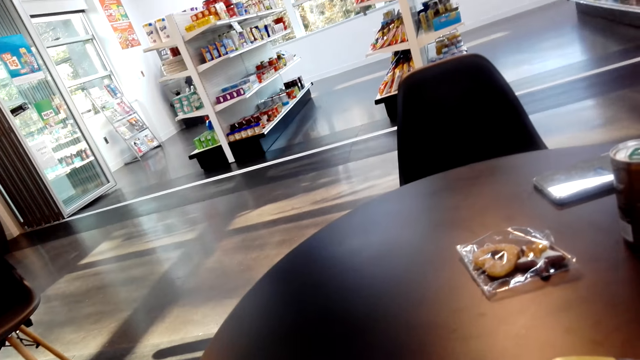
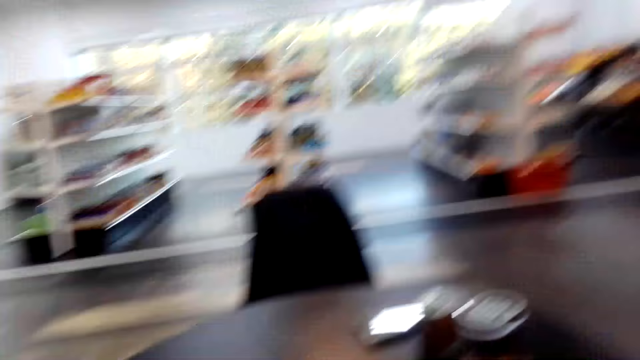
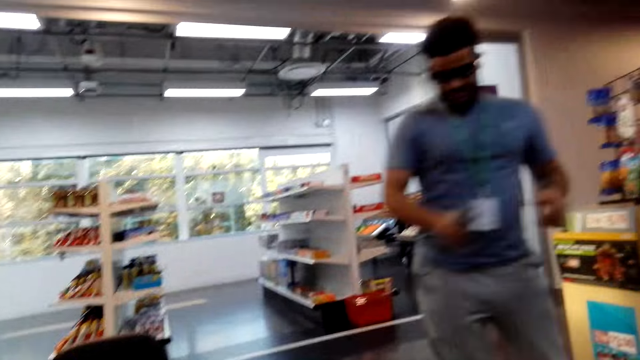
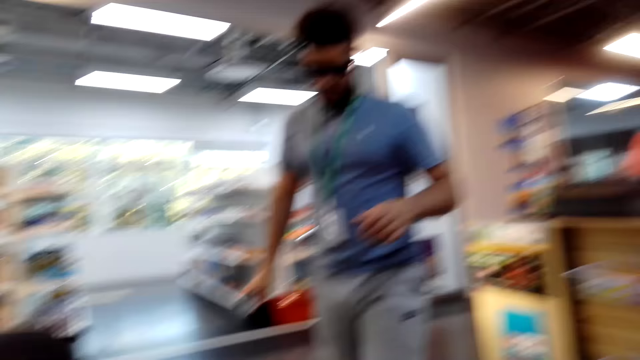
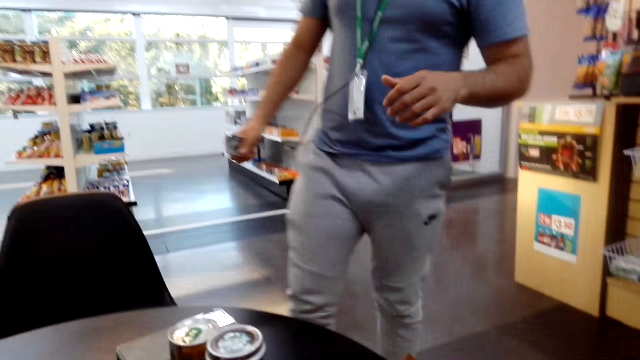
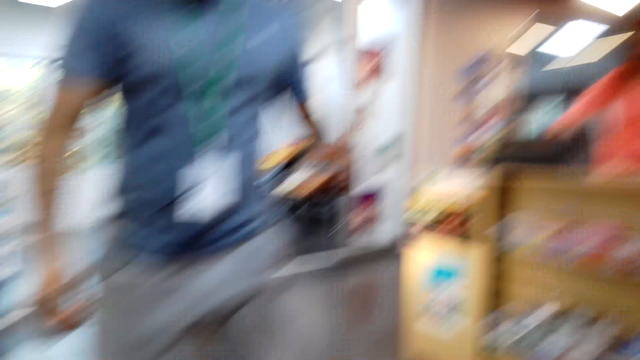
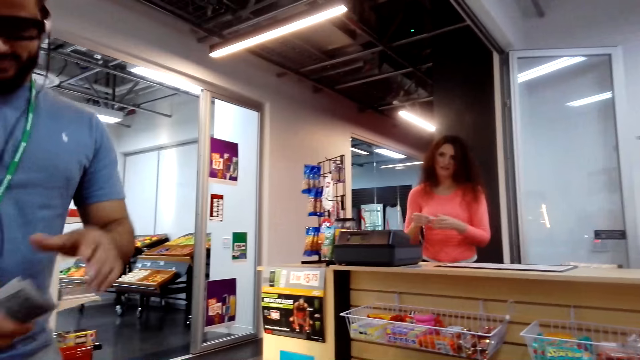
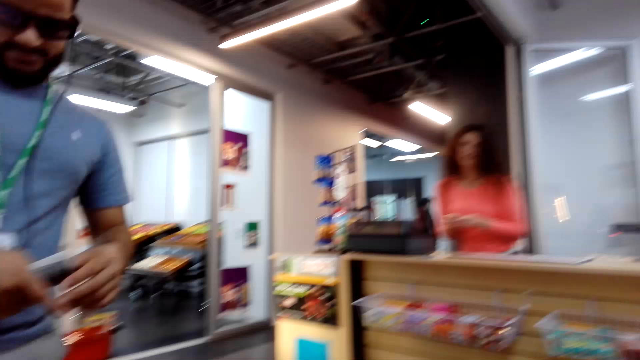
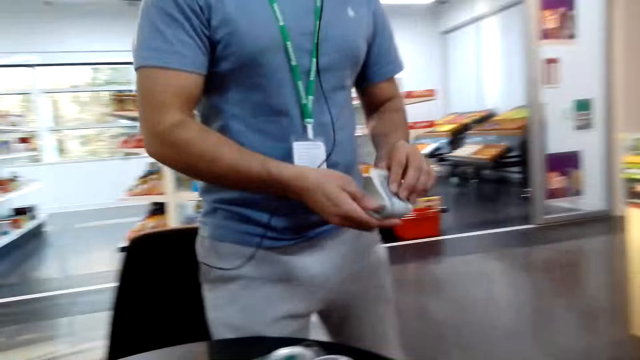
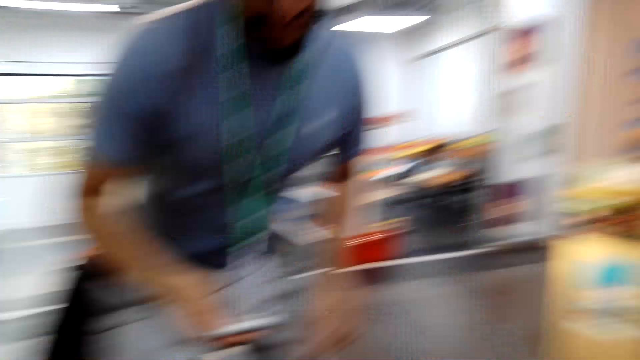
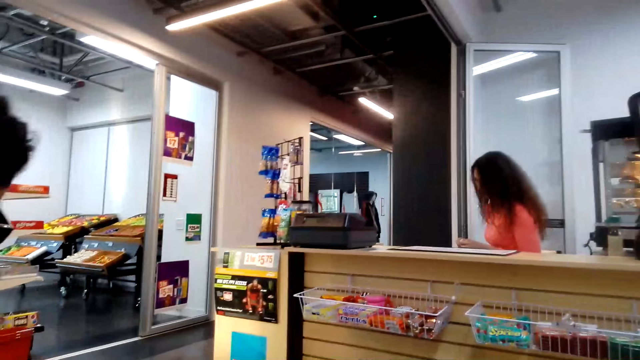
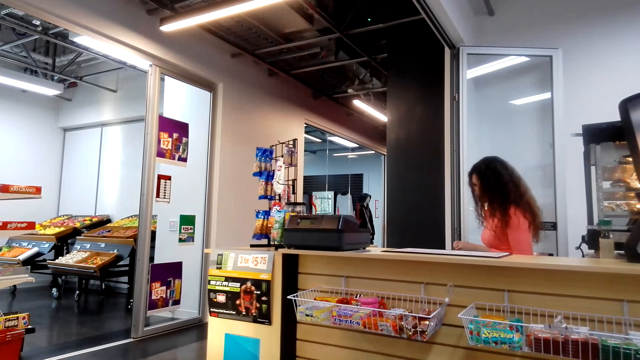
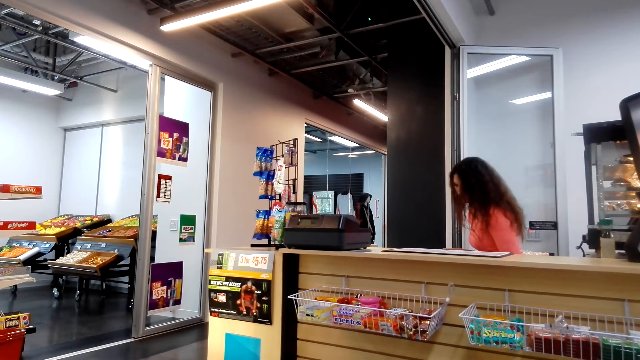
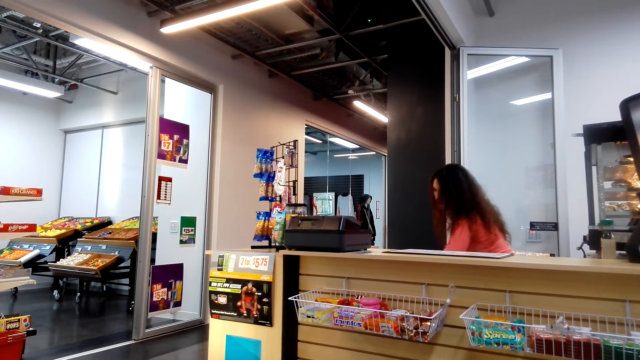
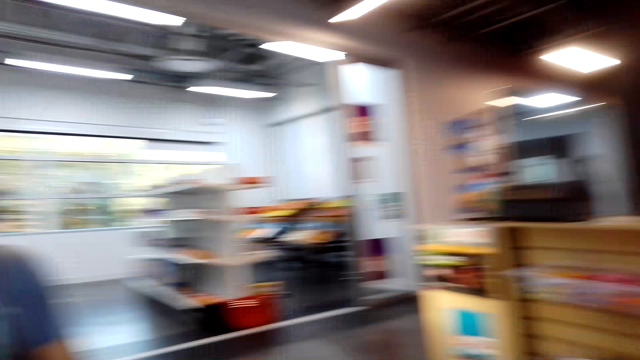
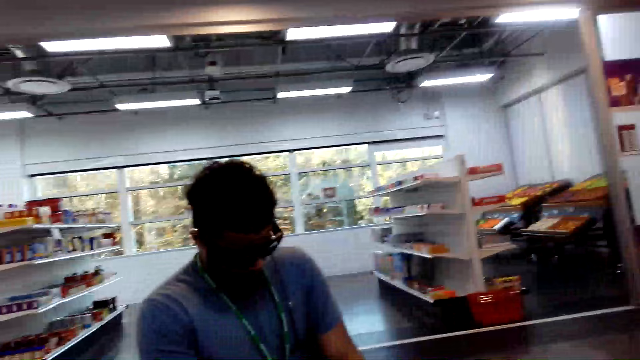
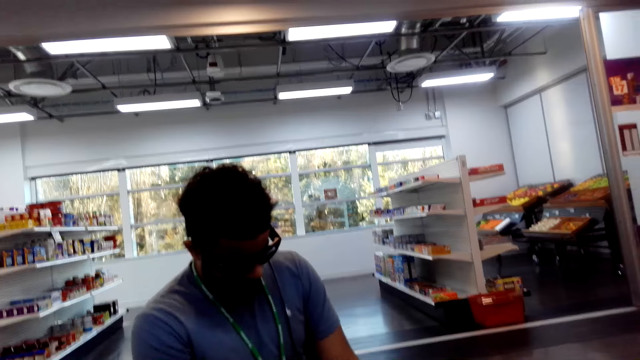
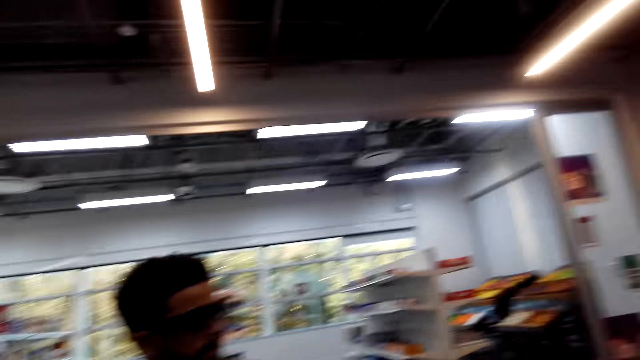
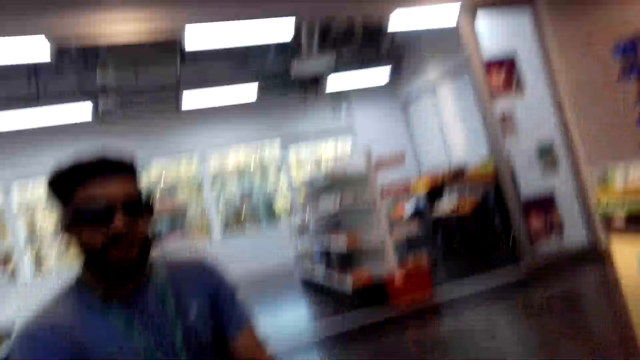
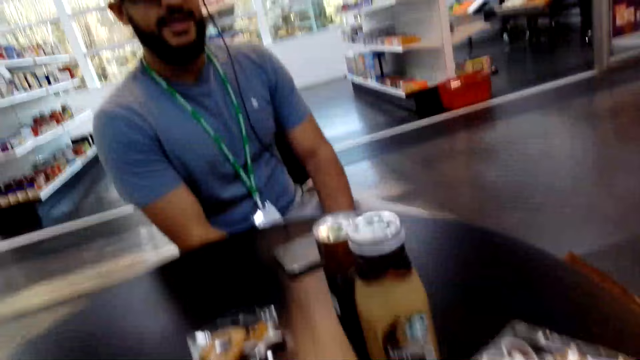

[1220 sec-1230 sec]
A man walks toward the camera wearer. The man holds money with both hands. The man sits. The camera wearer looks around.

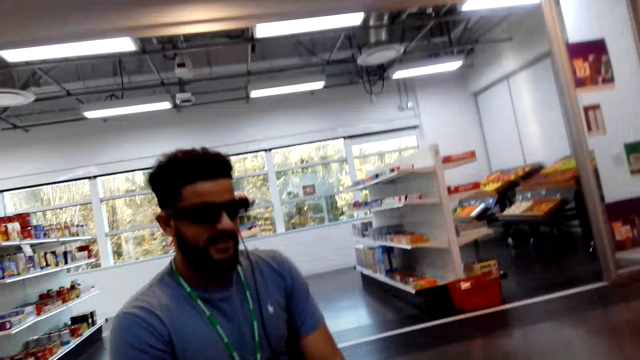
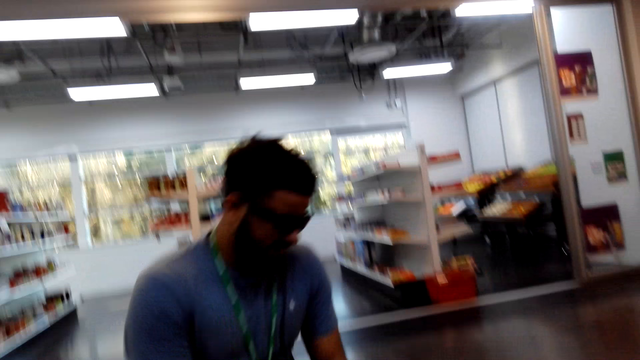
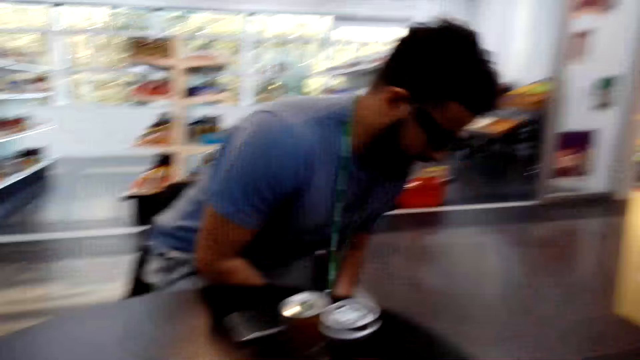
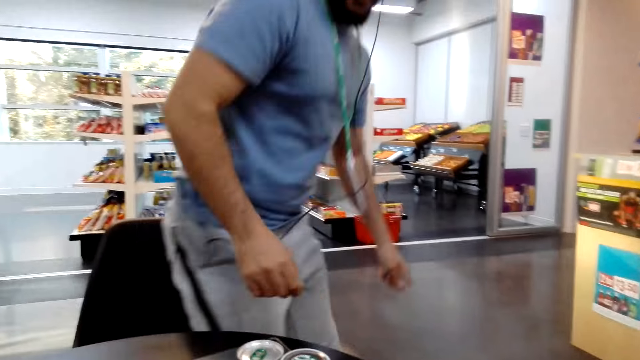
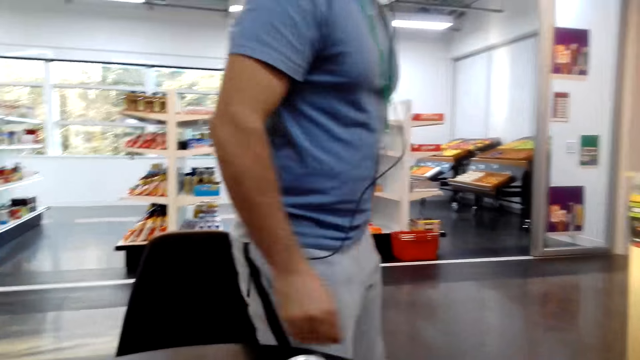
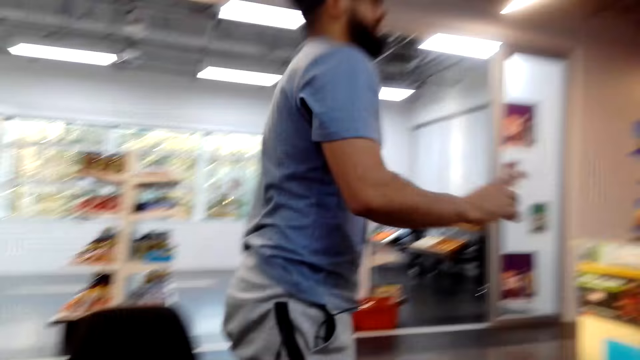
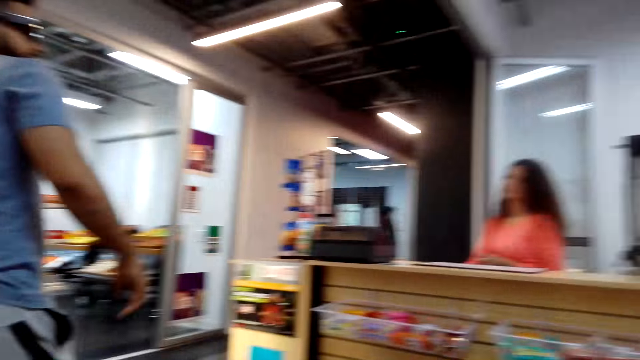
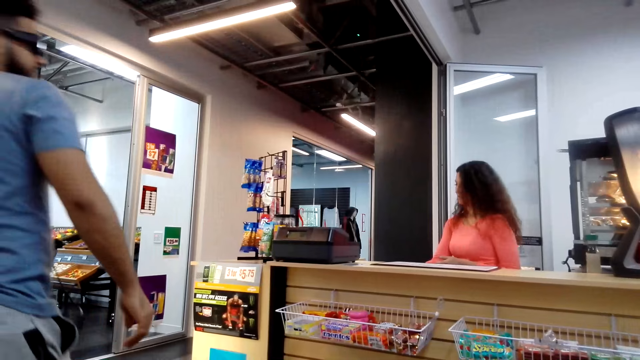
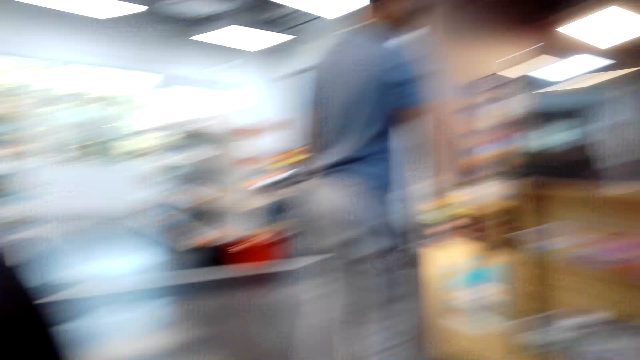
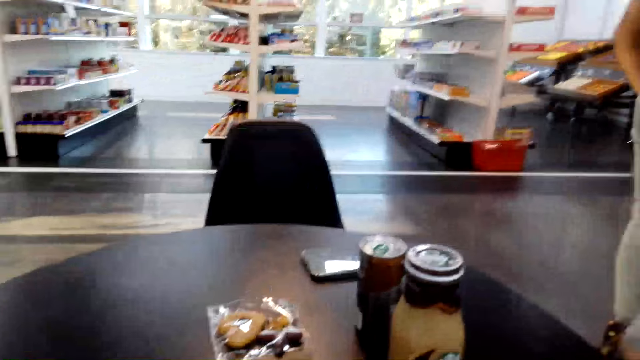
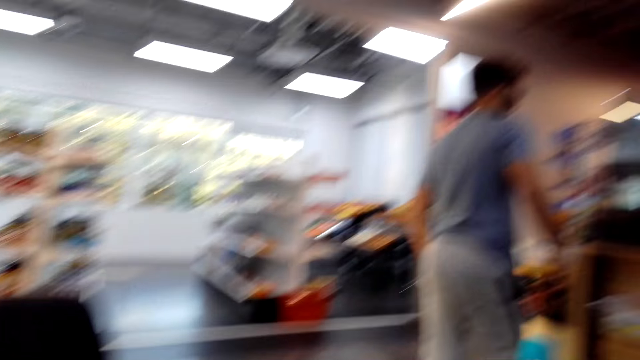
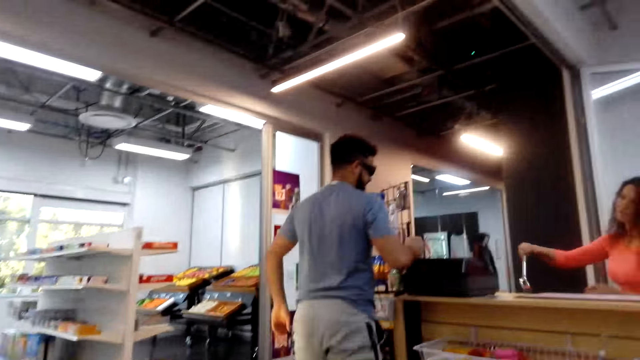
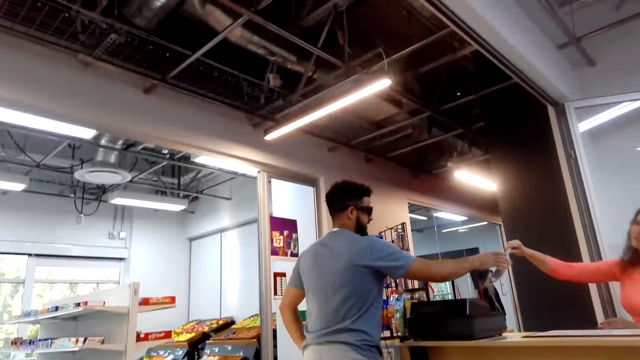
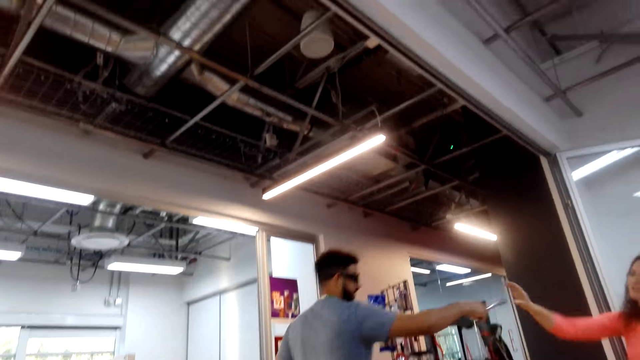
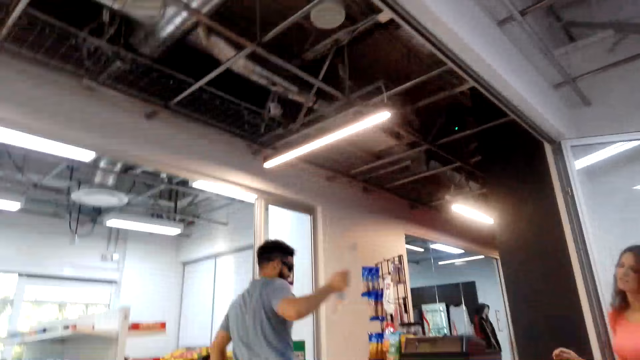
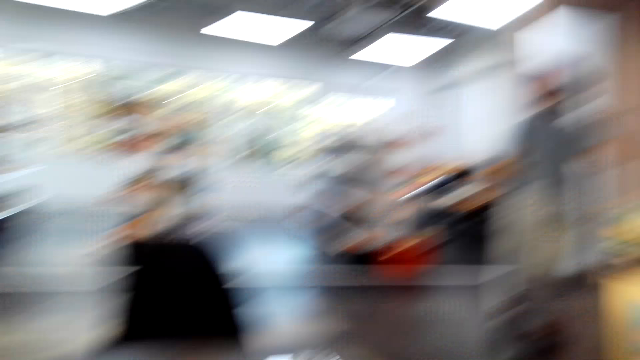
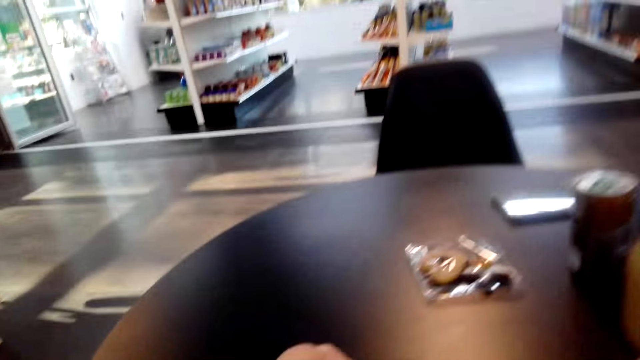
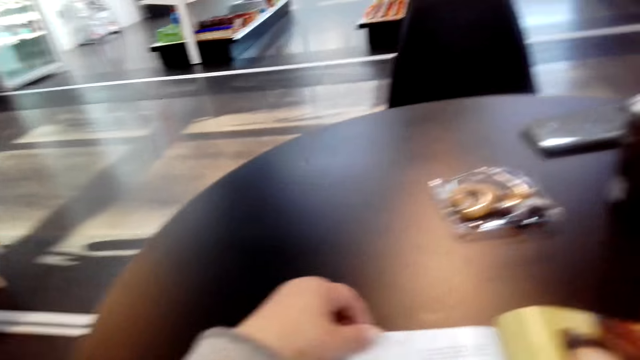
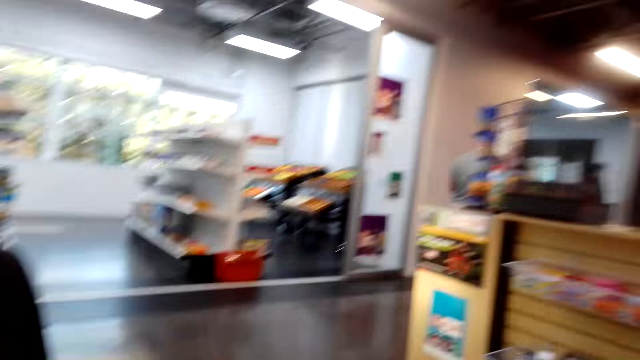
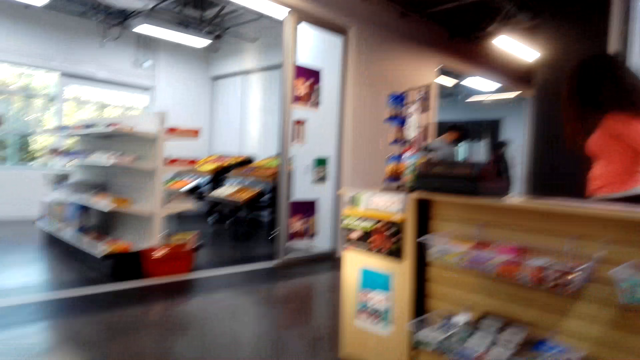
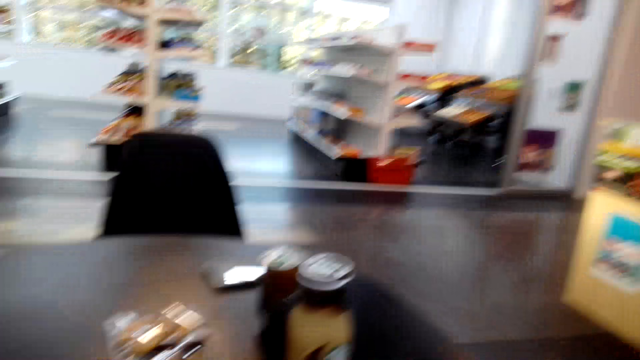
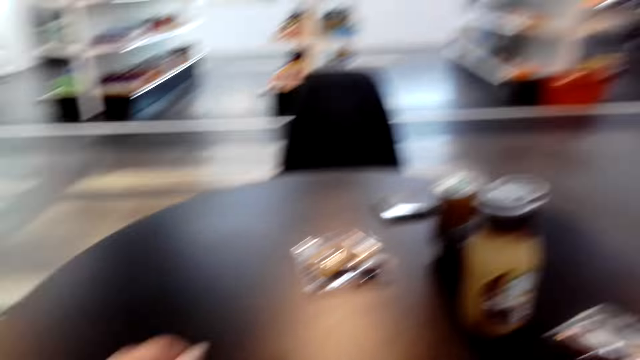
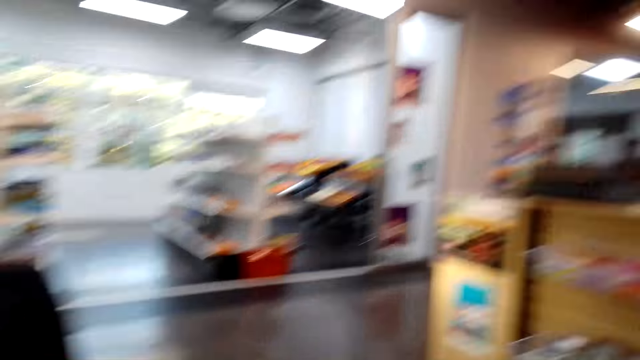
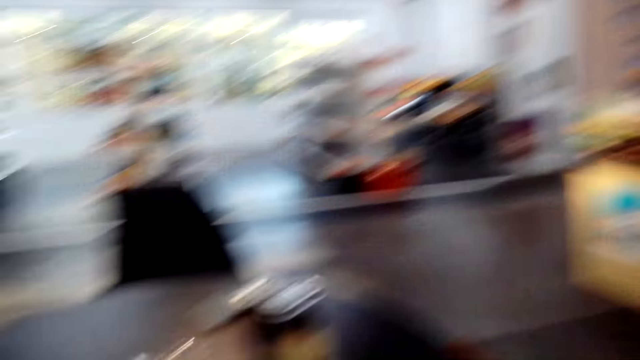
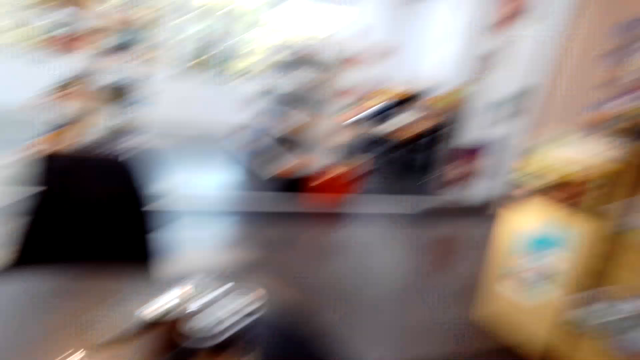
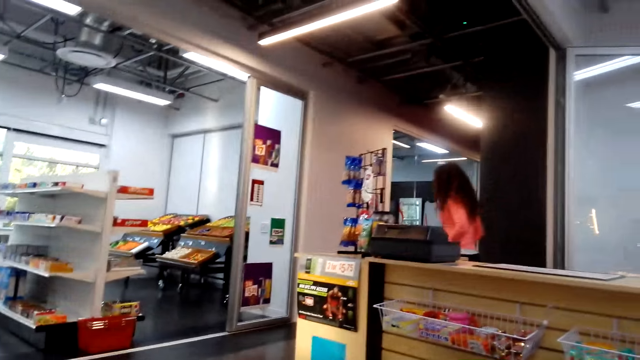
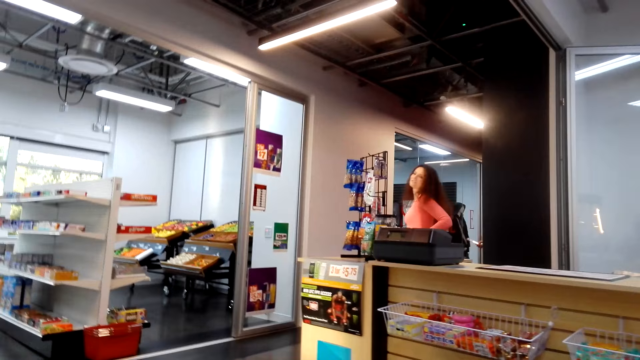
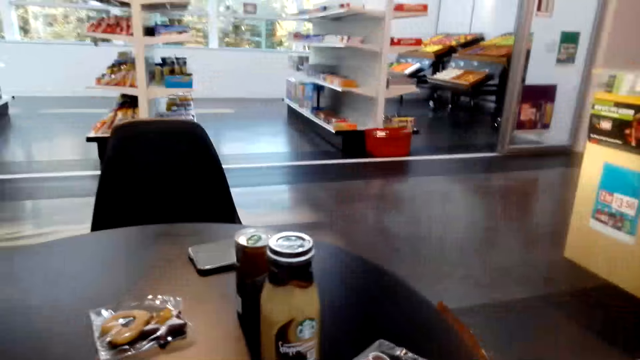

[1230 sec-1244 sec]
A person stands up. The camera wearer walks around. They look around. The person takes keys from another person.
